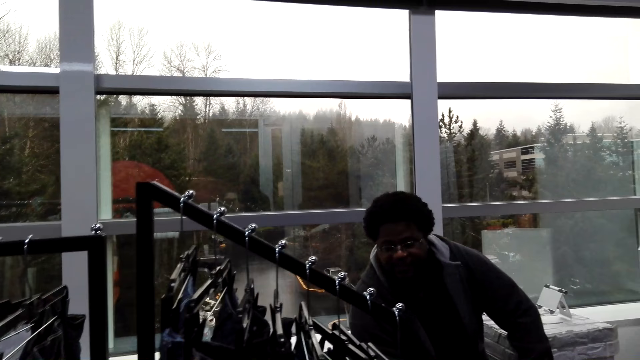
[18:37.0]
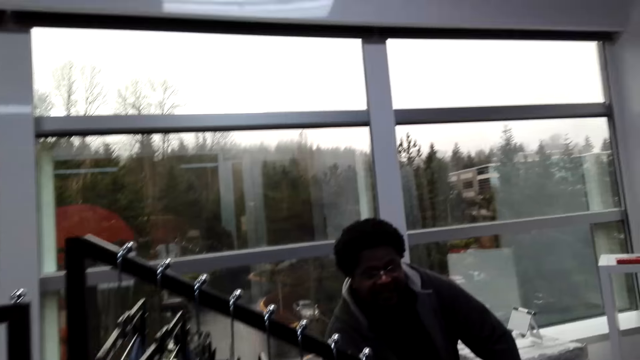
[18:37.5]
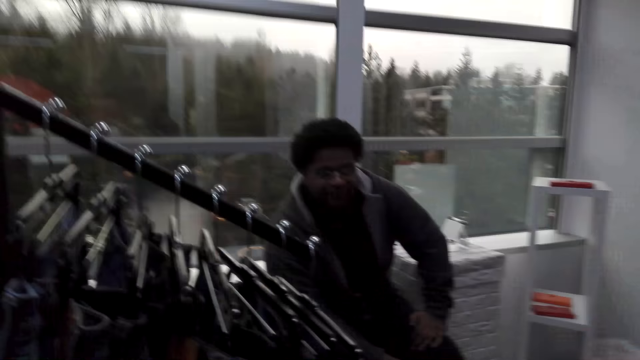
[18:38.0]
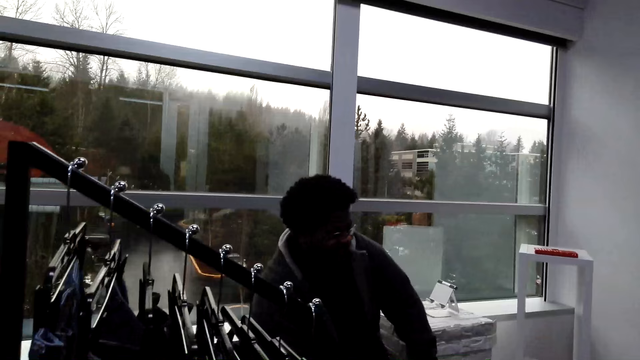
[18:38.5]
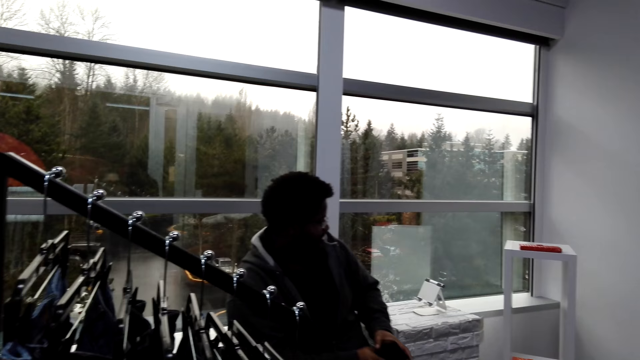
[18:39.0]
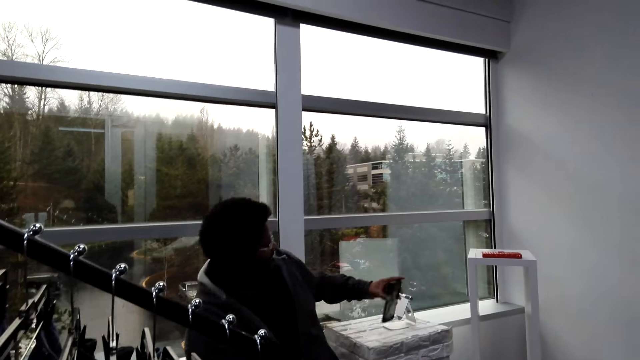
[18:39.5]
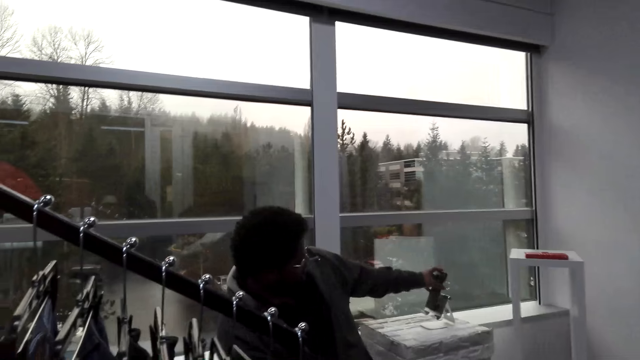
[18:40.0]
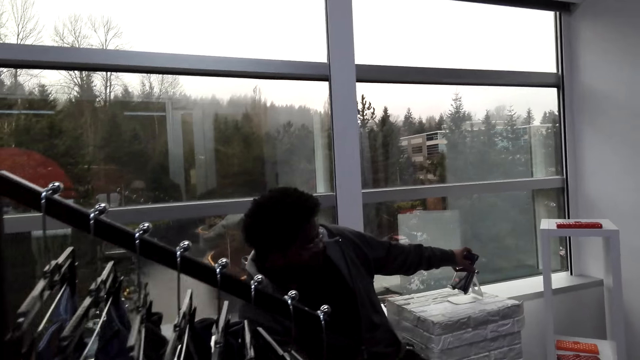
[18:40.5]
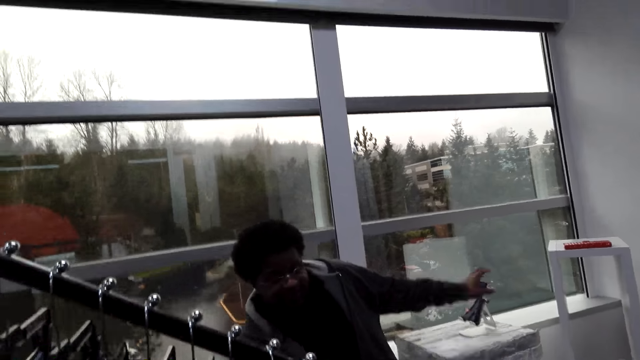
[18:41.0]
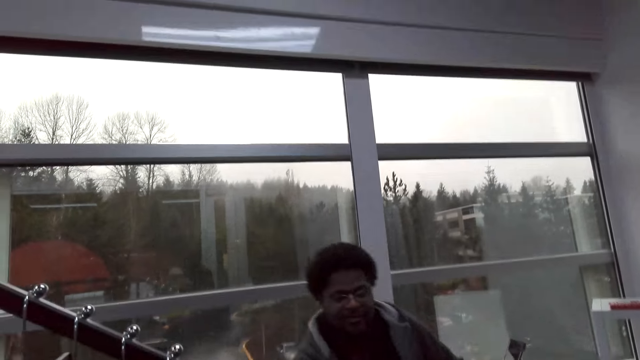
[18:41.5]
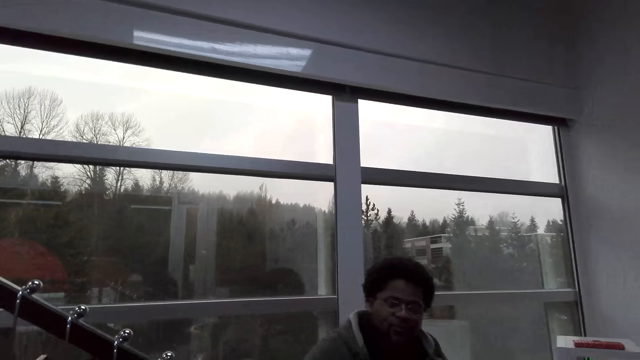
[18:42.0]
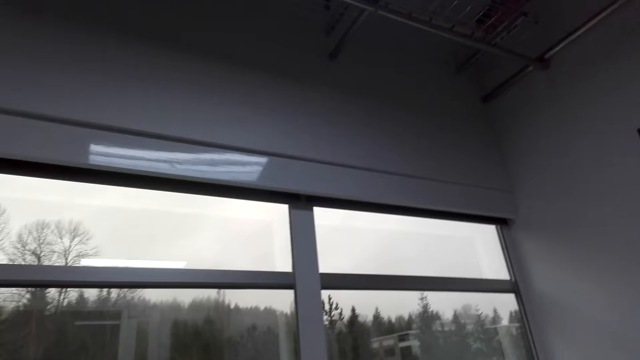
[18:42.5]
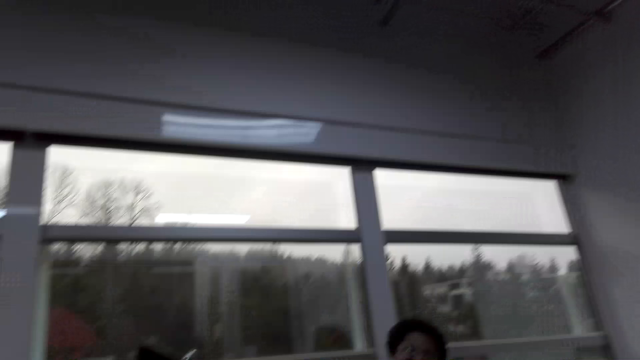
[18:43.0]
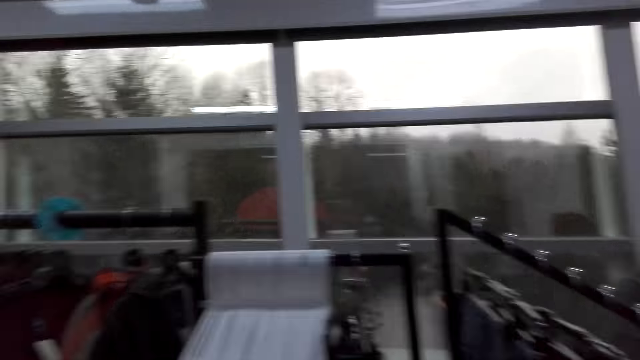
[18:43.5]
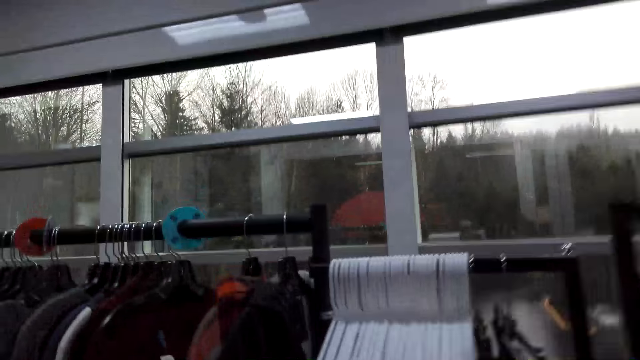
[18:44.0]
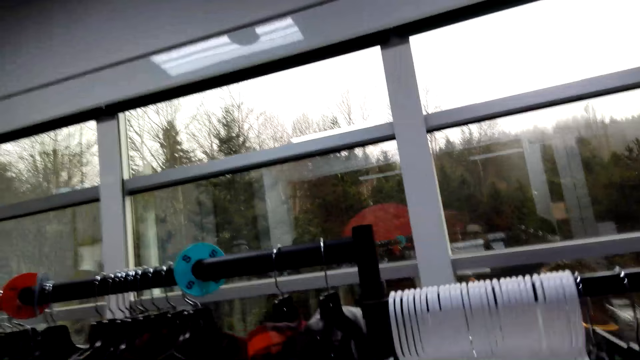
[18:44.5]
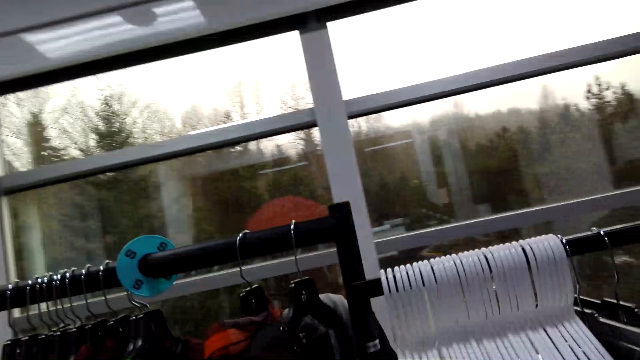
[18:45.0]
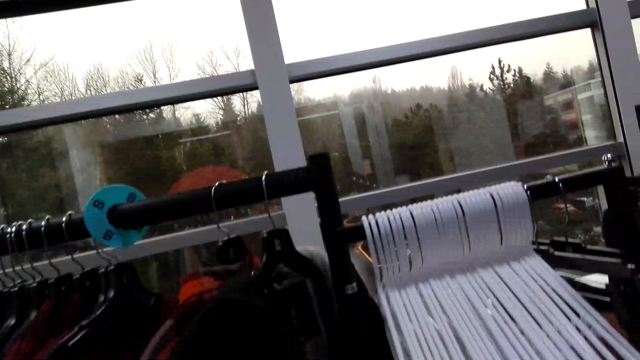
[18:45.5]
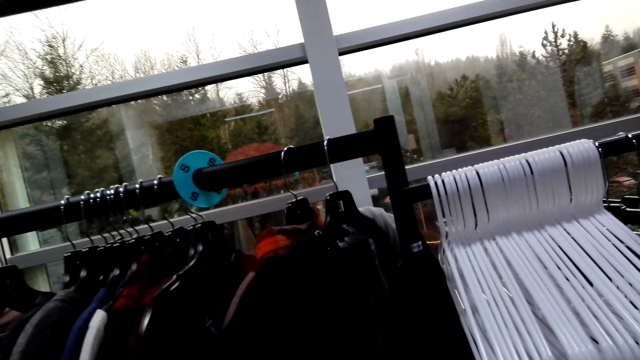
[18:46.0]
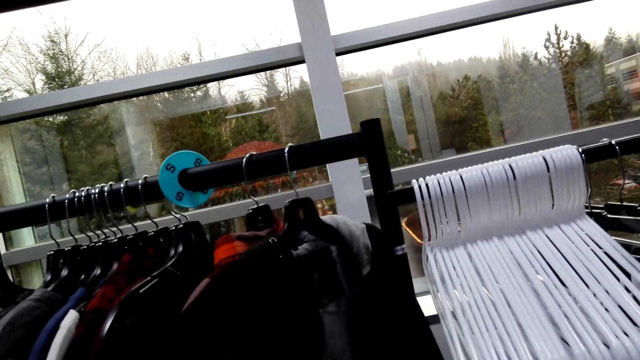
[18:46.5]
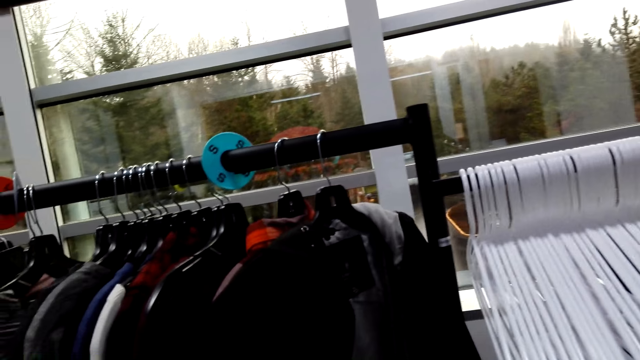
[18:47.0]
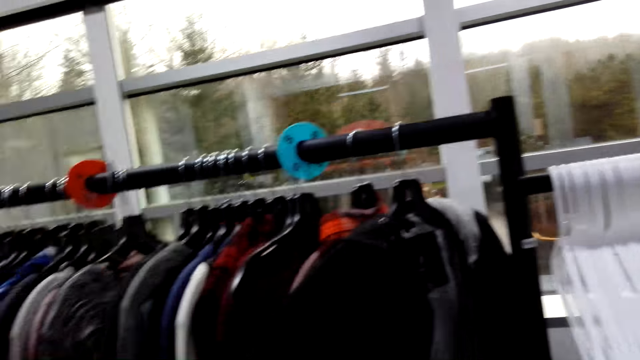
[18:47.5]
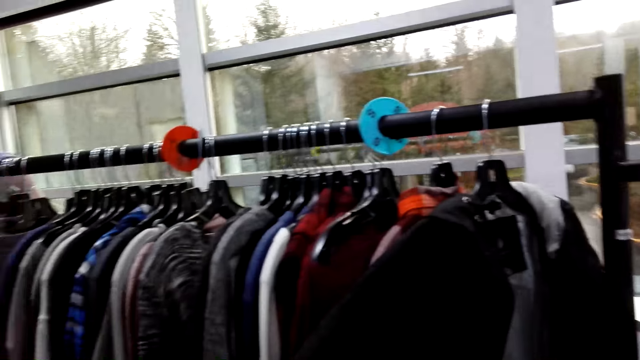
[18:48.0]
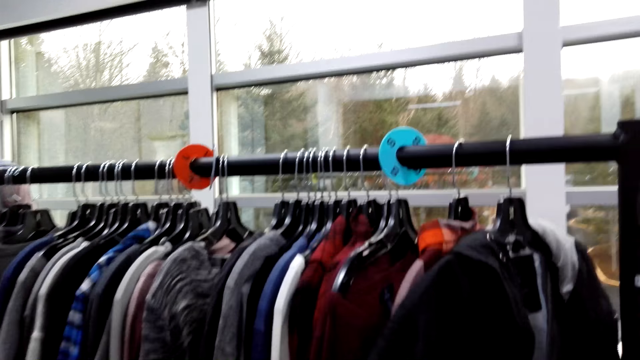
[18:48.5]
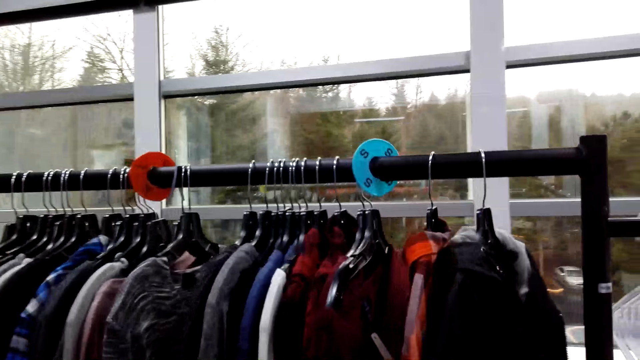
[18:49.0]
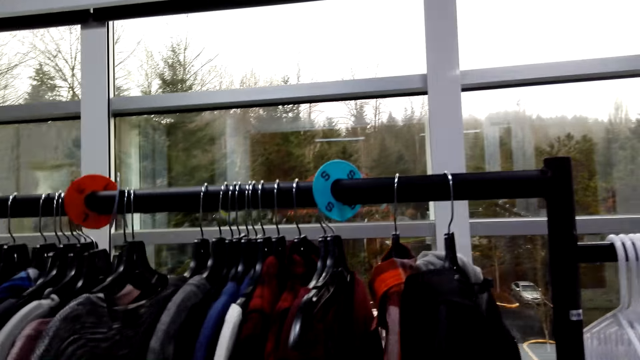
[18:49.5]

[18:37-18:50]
The camera wearer puts down a phone. A man puts the phone on the counter. The camera wearer moves around and moves the hung clothes.

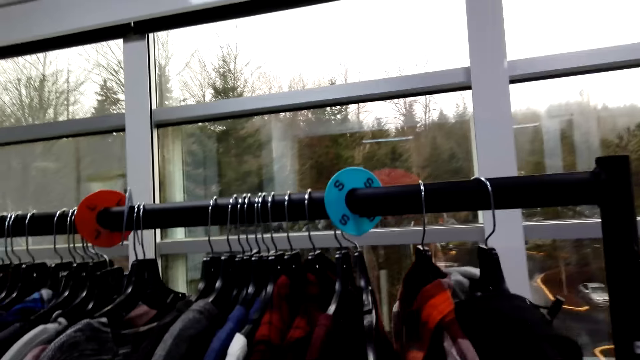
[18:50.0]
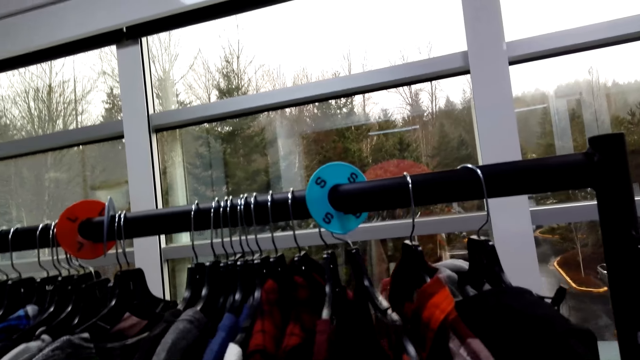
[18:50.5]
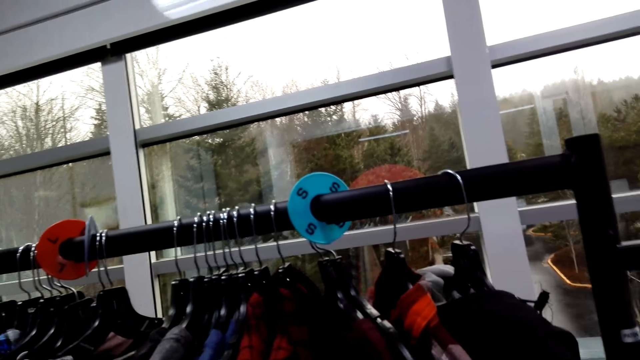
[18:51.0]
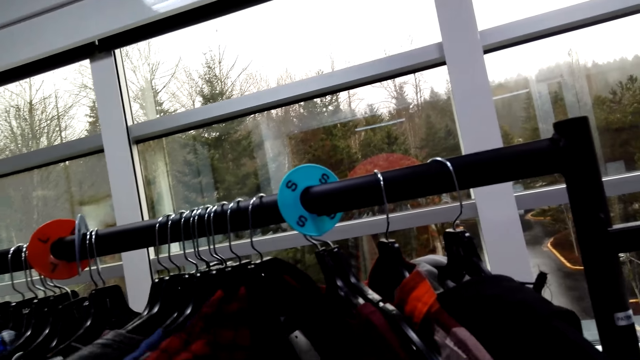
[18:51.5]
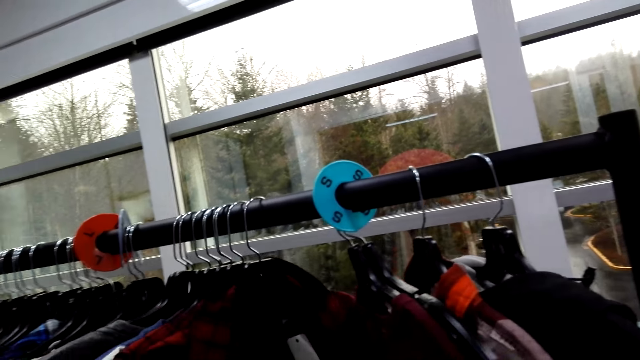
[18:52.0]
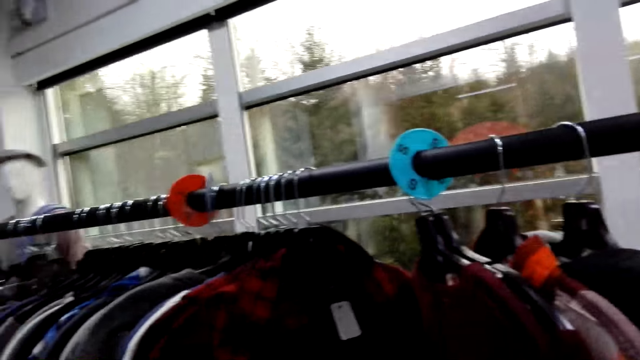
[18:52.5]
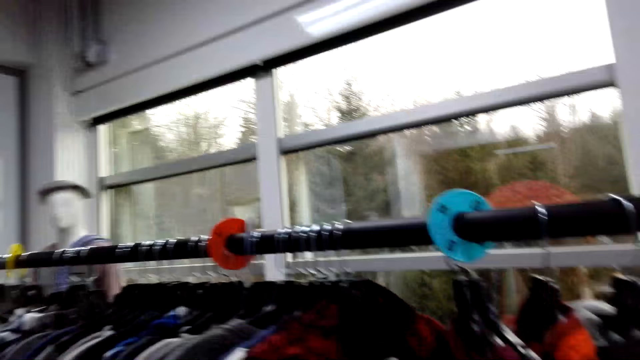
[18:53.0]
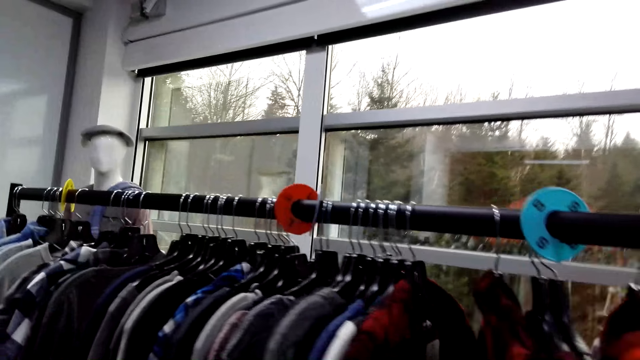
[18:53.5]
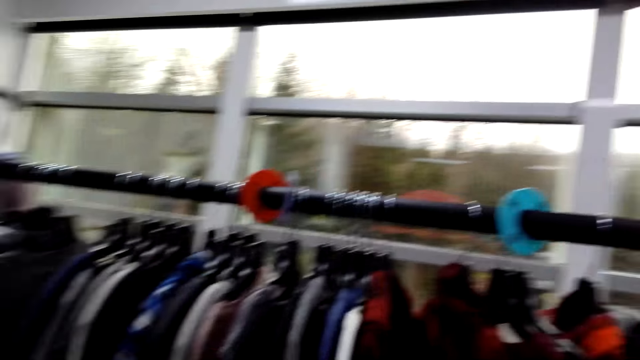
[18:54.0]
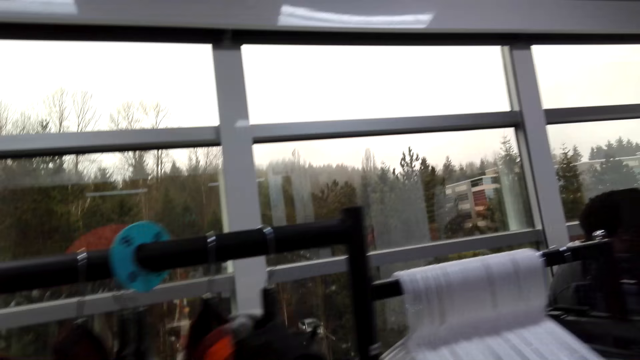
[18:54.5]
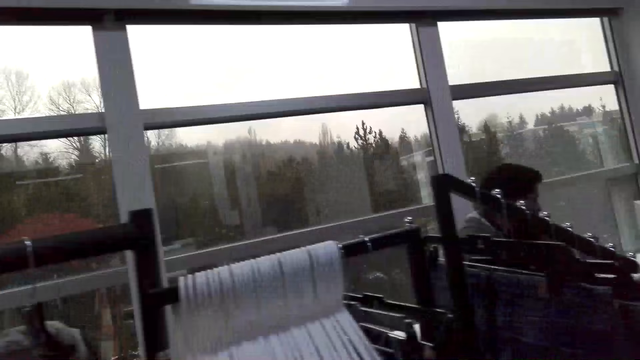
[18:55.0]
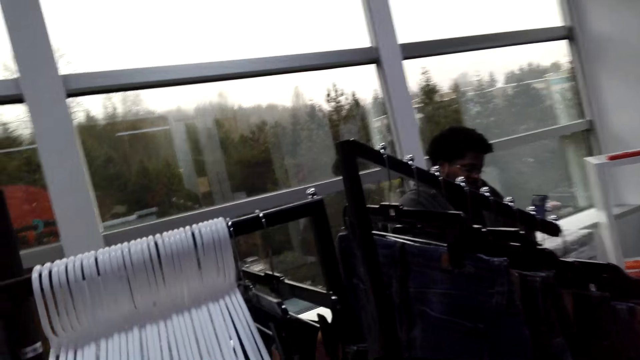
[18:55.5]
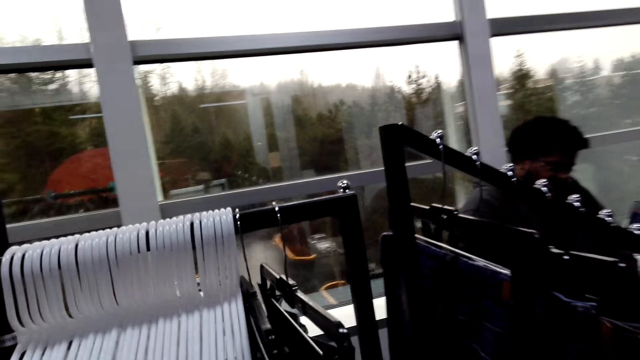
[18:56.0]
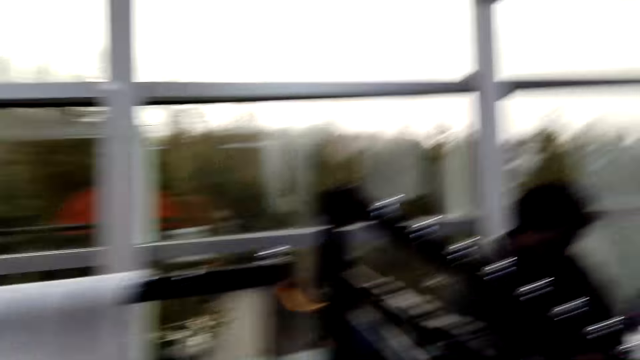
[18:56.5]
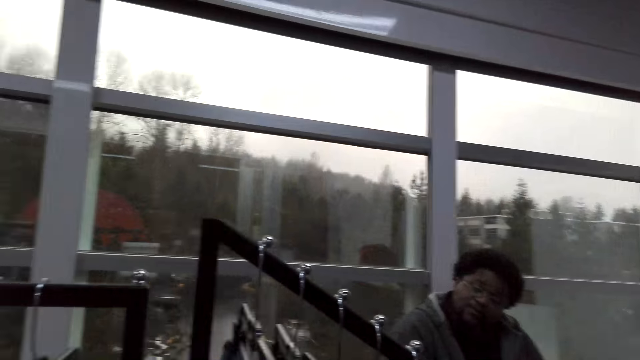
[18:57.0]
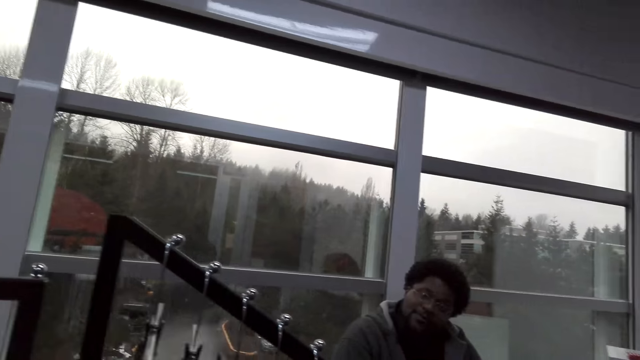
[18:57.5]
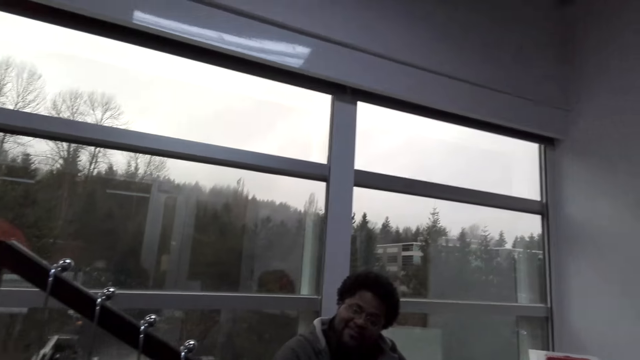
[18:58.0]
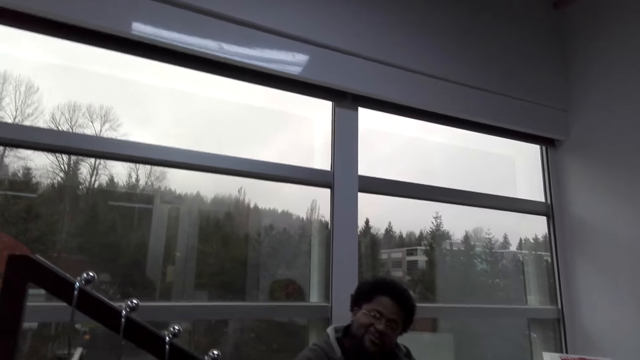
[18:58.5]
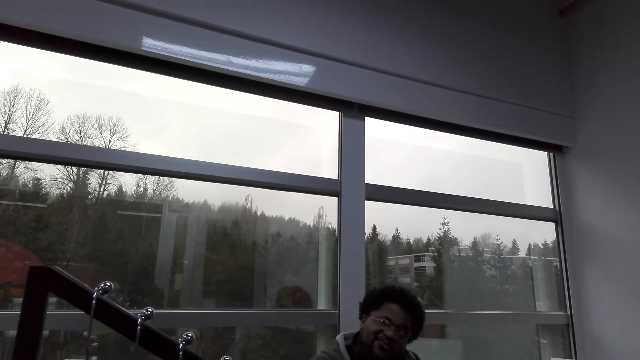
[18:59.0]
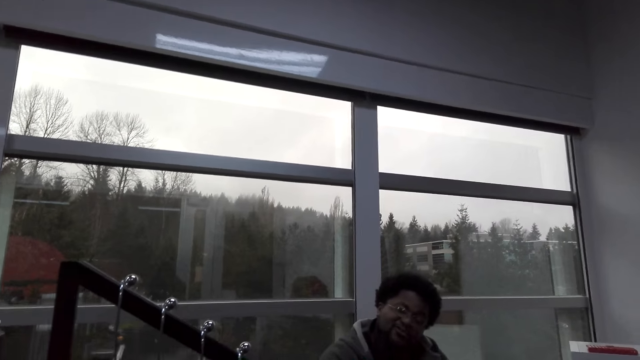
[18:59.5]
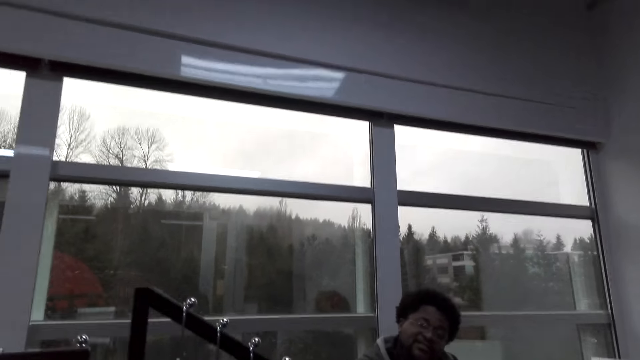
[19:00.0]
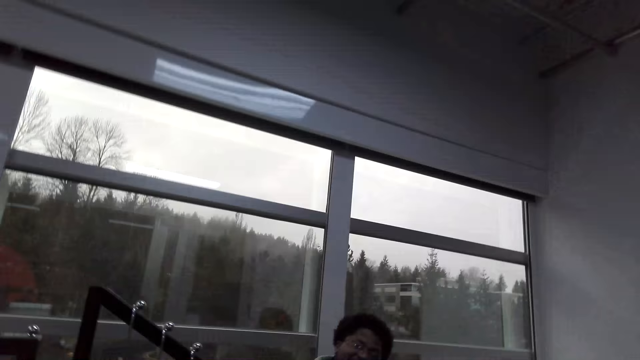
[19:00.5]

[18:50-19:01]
The camera wearer looks through the clothes and looks around. They talk. They interact with a man. The man talks.
